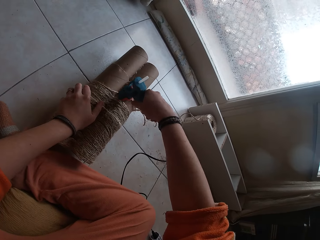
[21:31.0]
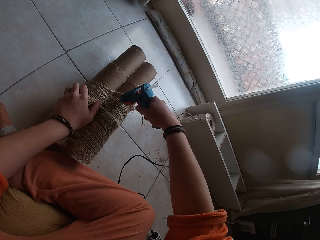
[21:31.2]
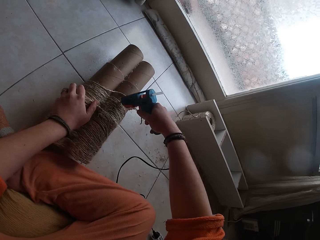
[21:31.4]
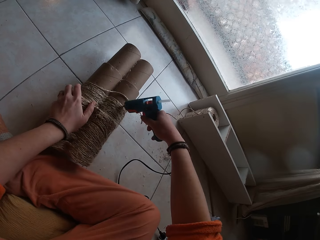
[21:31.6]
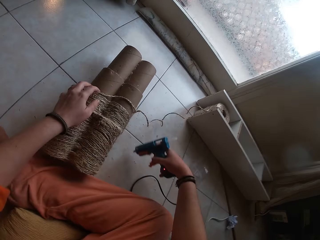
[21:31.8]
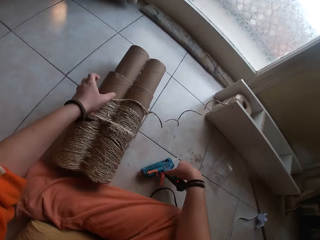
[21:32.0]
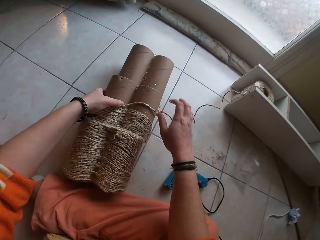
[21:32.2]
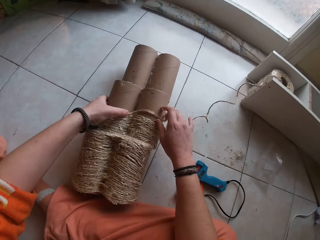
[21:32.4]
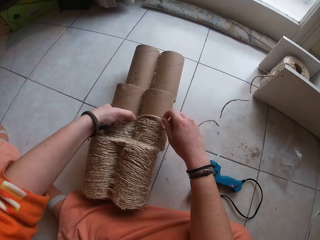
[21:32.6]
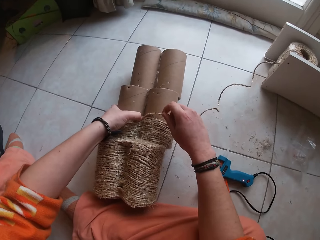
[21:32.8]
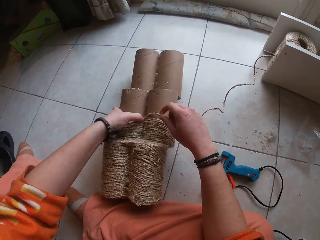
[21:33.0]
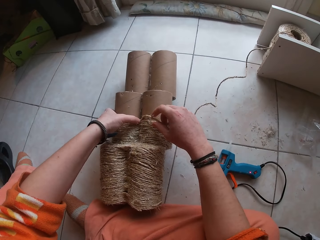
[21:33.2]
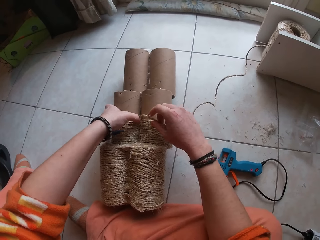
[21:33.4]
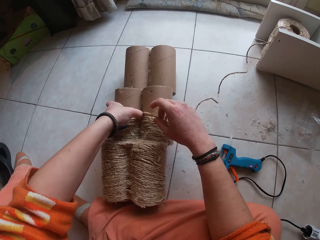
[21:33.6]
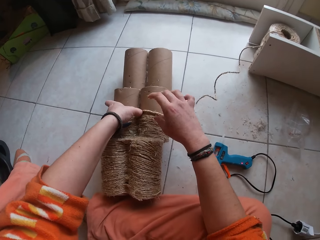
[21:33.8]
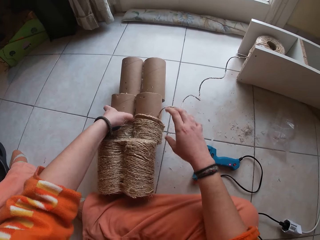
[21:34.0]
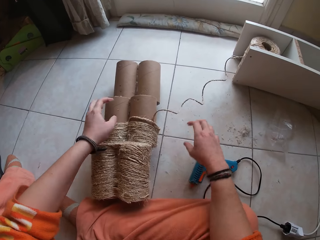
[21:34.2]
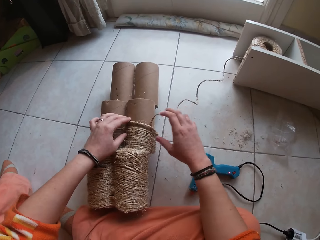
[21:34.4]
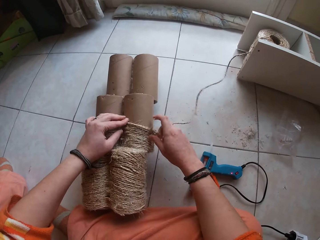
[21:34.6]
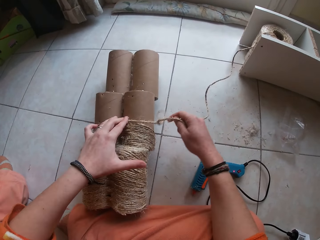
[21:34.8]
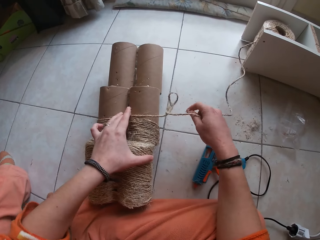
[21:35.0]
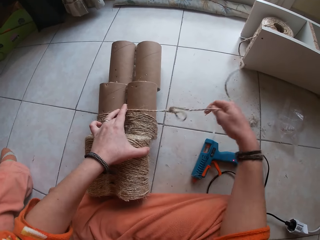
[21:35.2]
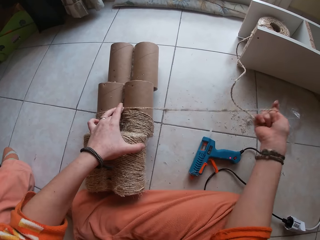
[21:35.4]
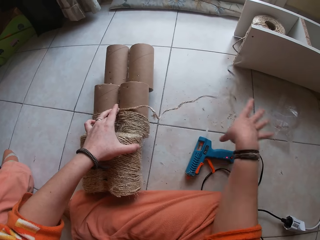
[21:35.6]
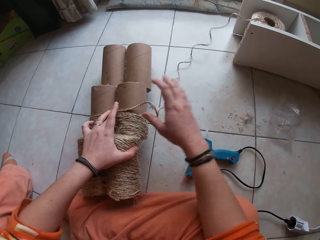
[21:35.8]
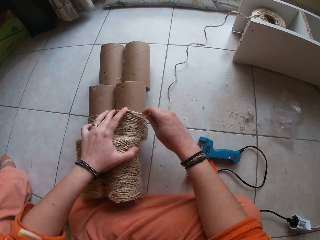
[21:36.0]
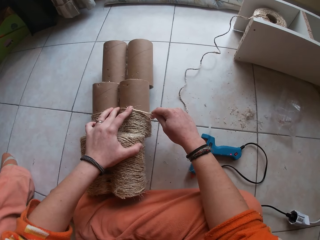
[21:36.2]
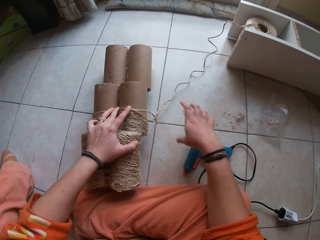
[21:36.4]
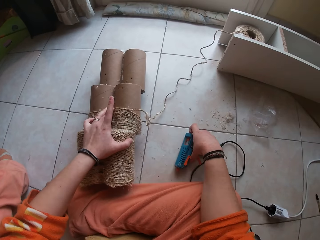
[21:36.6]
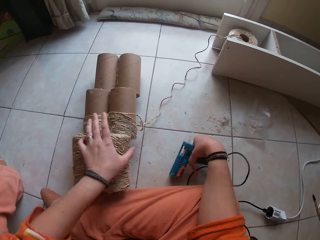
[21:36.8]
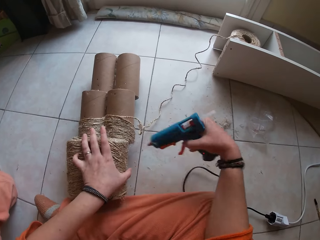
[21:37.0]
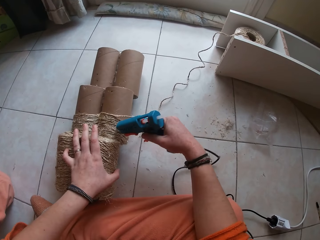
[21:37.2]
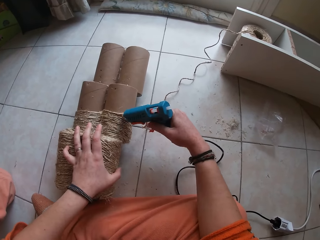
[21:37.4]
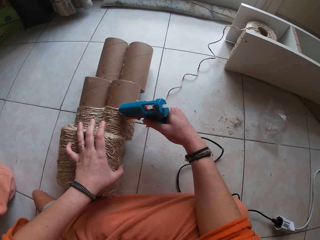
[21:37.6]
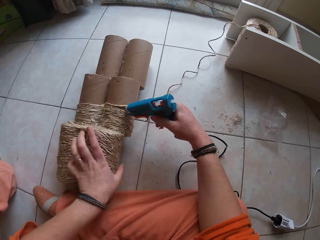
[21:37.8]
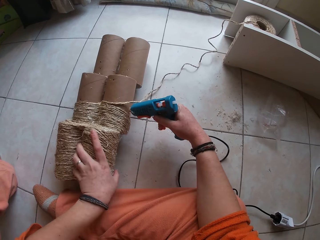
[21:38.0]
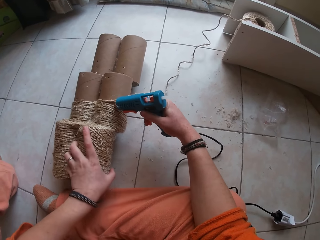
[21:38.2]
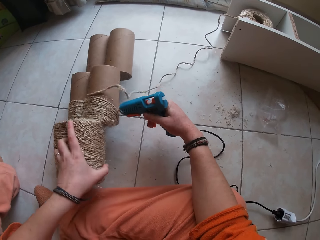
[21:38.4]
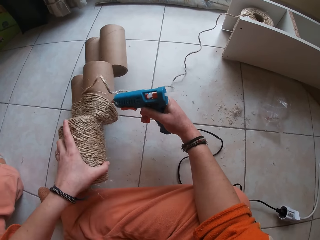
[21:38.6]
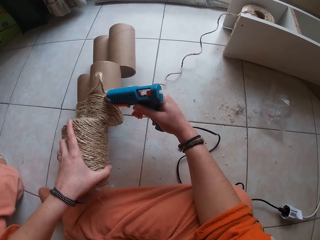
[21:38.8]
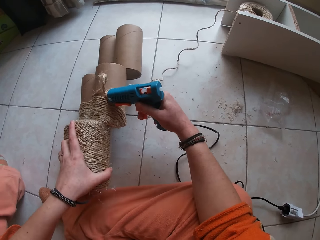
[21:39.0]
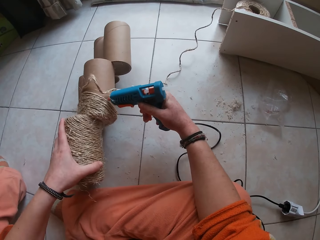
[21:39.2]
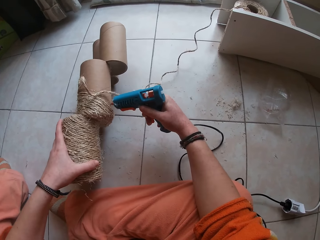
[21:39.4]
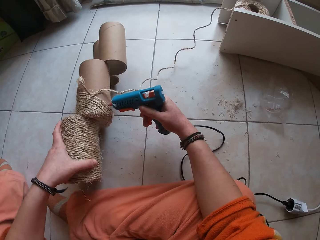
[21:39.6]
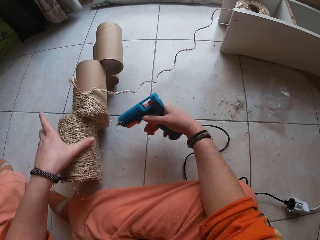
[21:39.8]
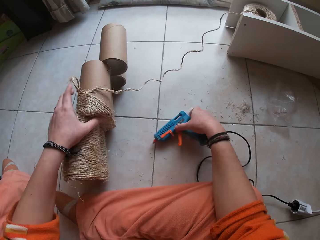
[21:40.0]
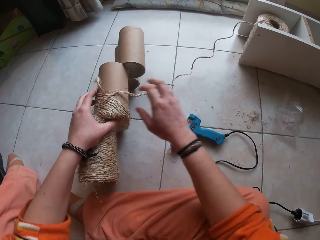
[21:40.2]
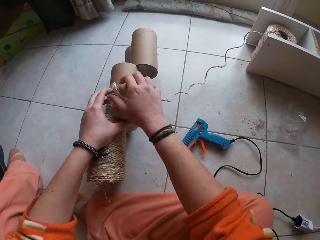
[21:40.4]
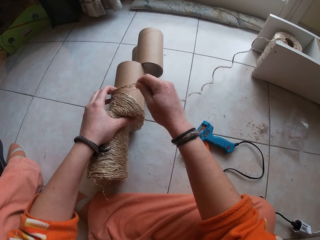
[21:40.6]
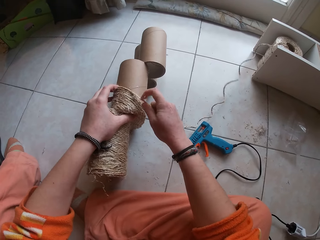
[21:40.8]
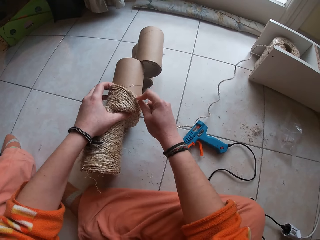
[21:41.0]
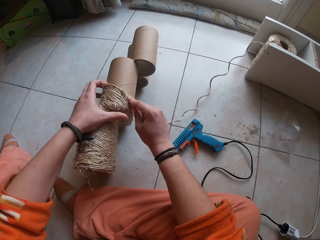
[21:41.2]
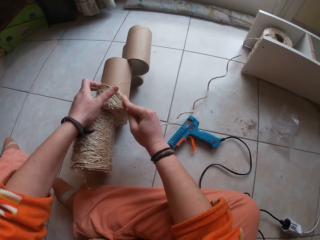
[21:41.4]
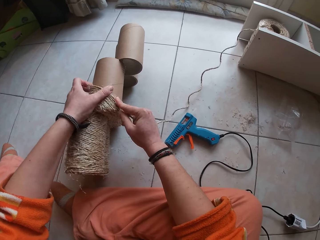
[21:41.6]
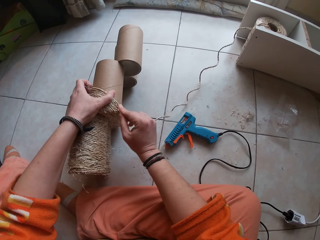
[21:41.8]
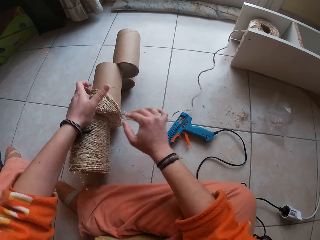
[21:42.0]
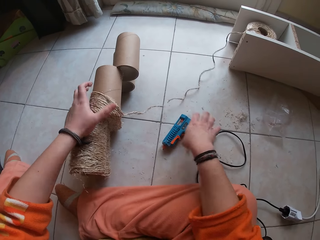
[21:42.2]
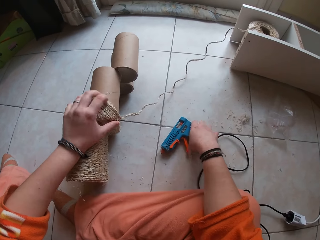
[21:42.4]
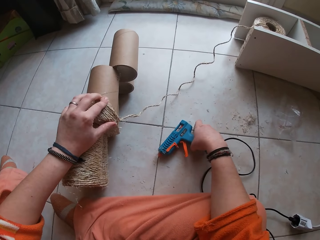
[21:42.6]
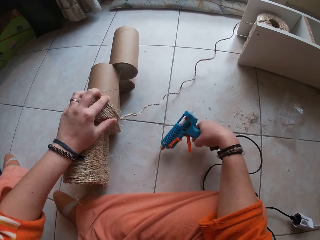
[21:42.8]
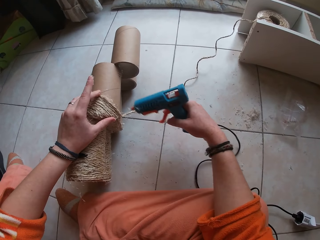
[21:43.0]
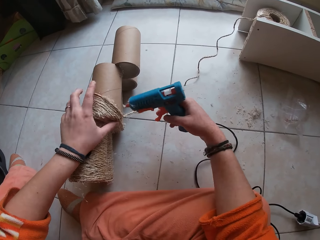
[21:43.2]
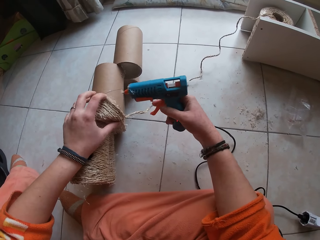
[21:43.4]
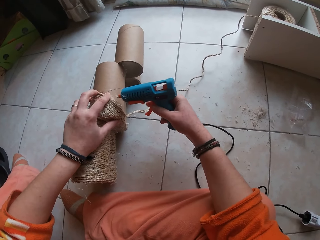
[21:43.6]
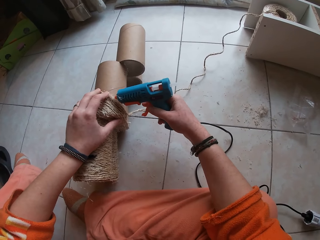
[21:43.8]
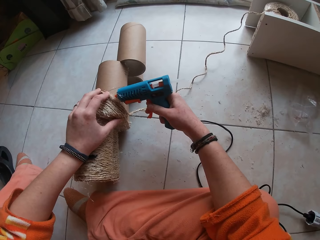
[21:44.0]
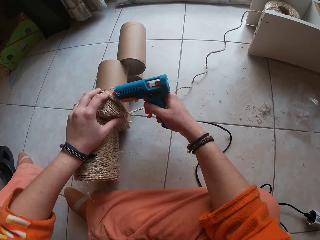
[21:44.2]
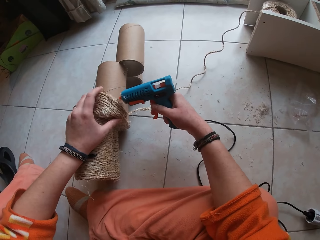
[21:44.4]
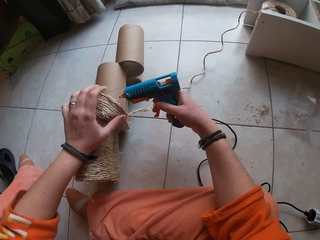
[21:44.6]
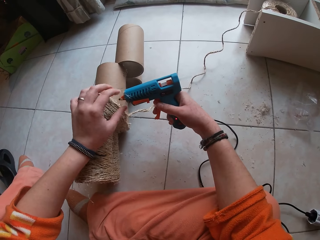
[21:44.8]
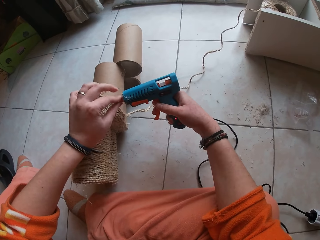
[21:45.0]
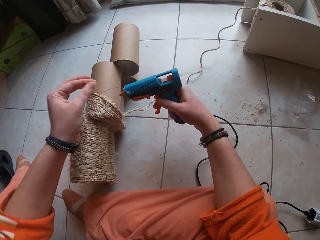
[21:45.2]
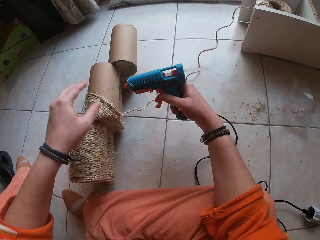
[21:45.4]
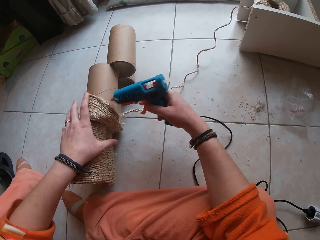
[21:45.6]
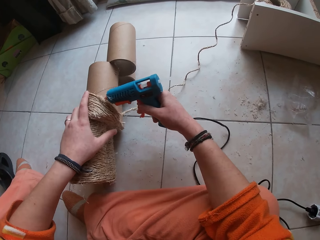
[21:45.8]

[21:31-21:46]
The camera wearer drops the glue gun on the floor with her right hand. She gums the rope on the craft with both hands. She picks up the glue gun from the floor with her right hand. She applies glue on the craft with the glue gun in her right hand. She drops the glue gun on the floor with her right hand. She gums the rope on the craft with both hands. She picks up the glue gun from the floor with her right hand. She applies glue on the craft with the glue gun in her right hand.

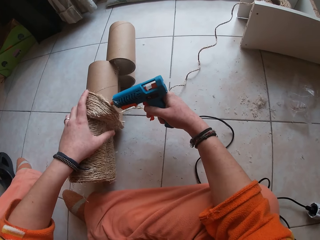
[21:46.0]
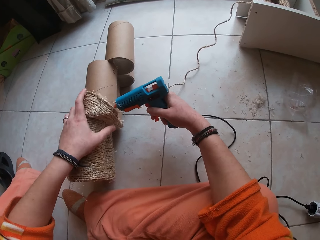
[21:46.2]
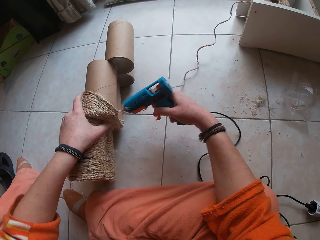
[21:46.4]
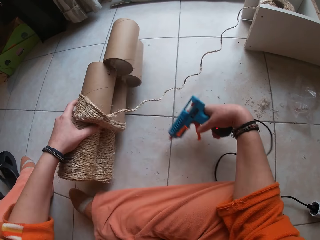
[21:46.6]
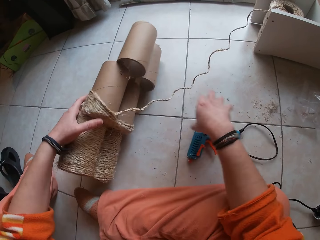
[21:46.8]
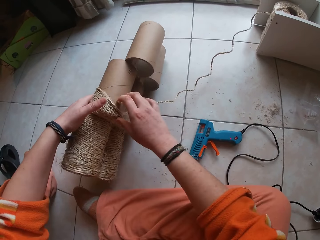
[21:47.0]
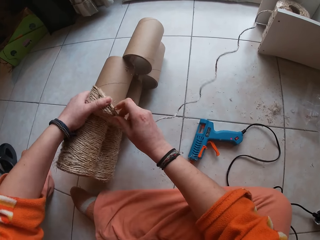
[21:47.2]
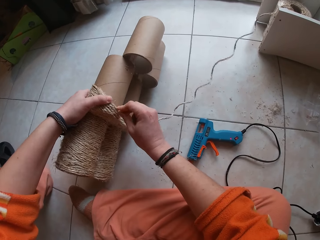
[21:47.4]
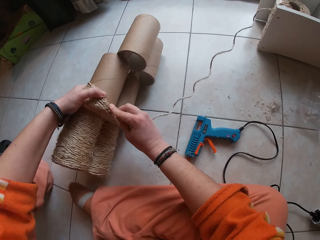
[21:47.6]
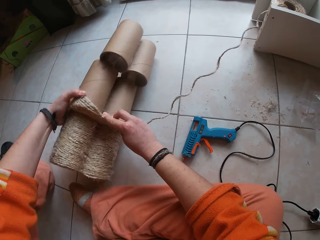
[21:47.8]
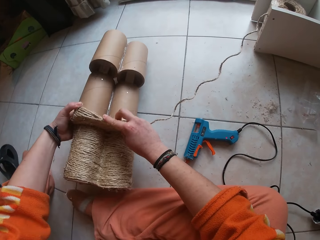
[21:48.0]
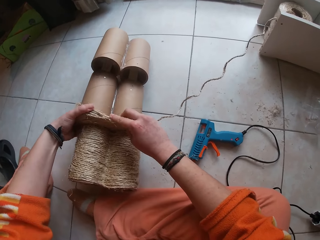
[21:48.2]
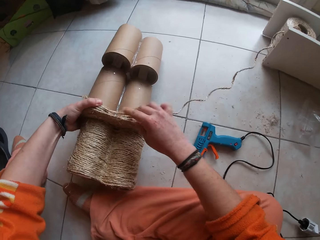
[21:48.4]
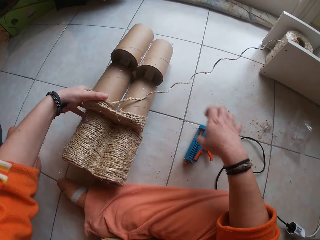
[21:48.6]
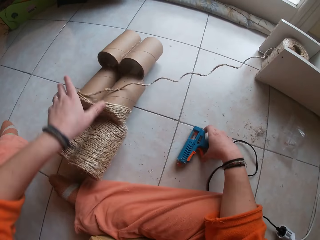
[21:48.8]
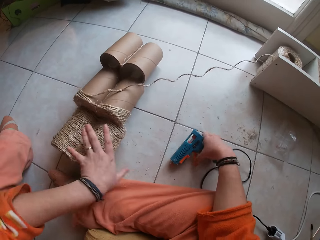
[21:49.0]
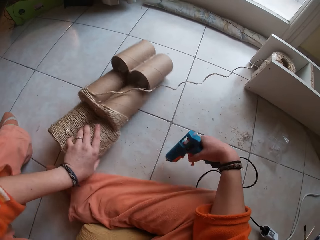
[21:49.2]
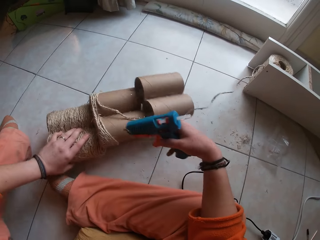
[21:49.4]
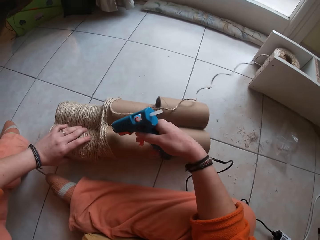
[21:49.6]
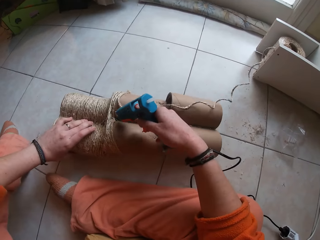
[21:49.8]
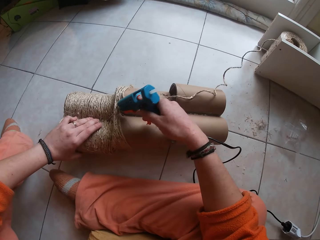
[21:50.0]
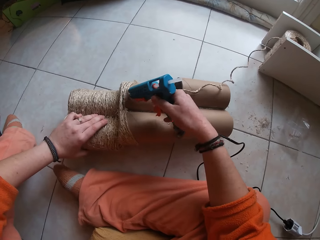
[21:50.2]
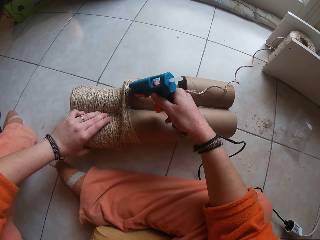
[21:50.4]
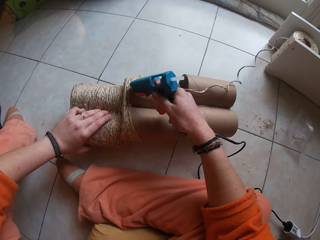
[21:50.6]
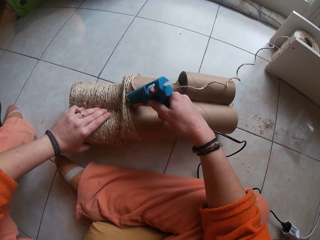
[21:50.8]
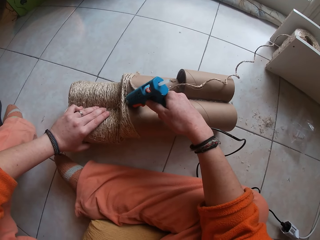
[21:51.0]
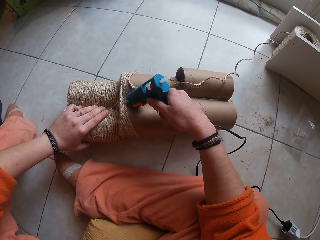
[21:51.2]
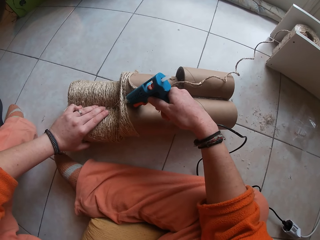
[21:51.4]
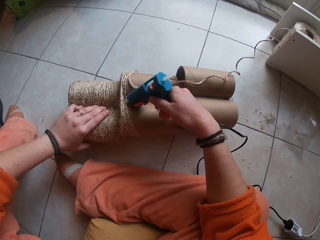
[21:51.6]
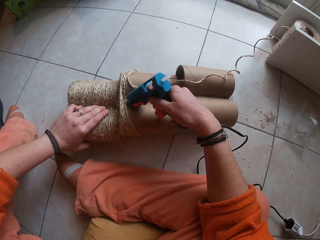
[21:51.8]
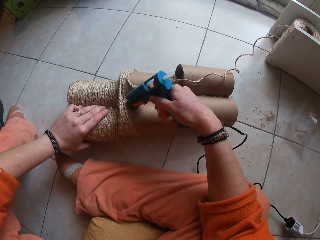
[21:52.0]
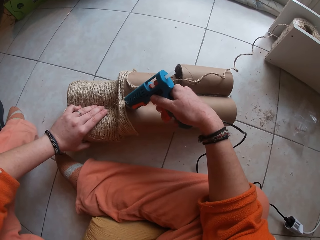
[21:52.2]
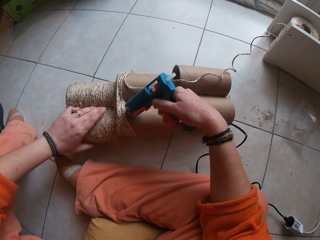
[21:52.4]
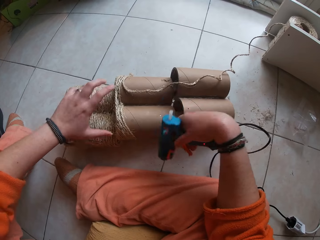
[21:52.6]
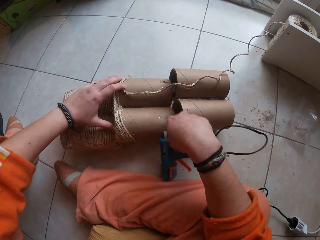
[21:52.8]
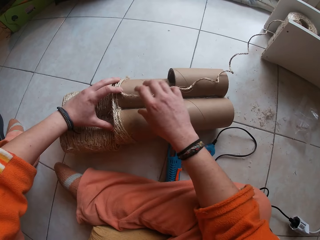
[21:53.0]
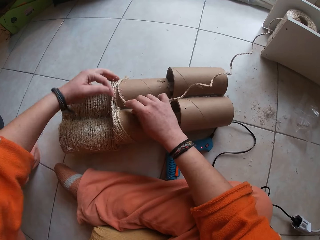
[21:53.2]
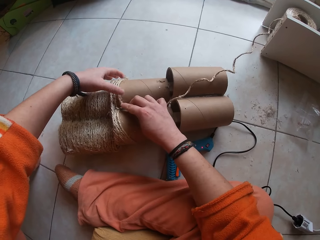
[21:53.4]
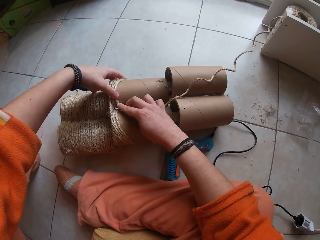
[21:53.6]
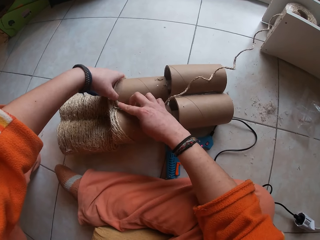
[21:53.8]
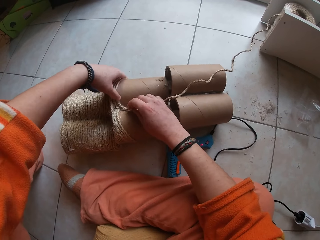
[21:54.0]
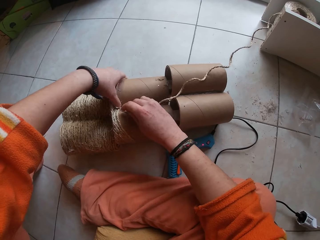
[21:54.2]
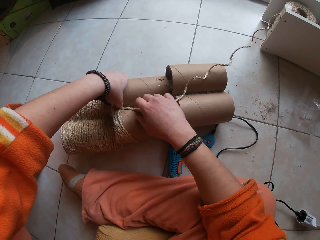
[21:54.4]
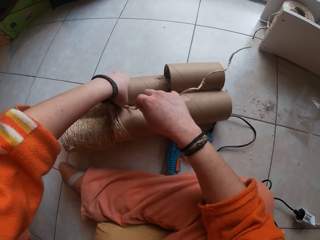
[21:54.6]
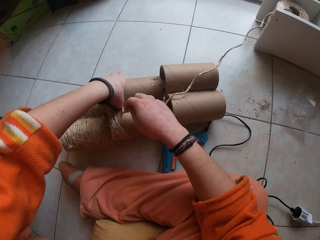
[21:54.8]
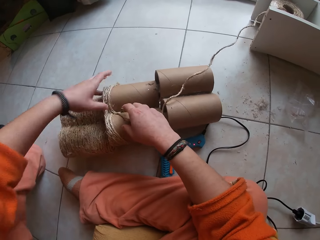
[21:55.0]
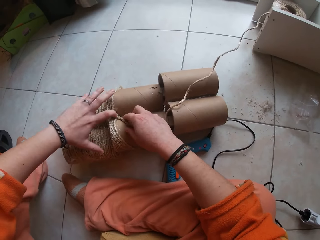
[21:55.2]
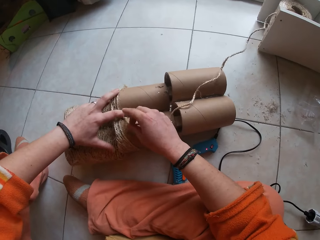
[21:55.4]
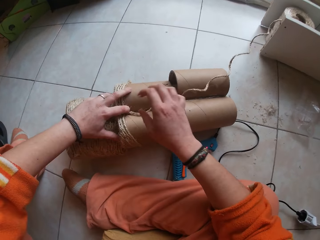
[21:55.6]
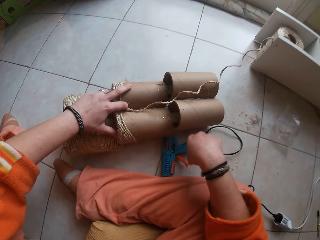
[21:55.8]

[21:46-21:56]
The camera wearer drops the glue gun on the floor with her right hand. She gums the rope on the craft with both hands. She picks up the glue gun from the floor with her right hand. She gums the rope on the craft with both hands. She applies glue on the rolls. She drops the glue gun on the floor with her right hand. She gums the rope on the craft with both hands.
